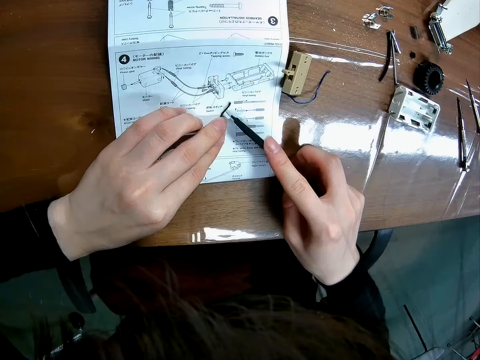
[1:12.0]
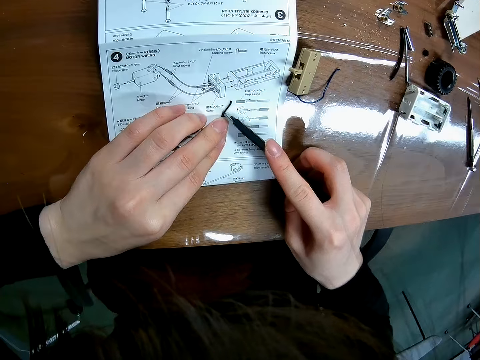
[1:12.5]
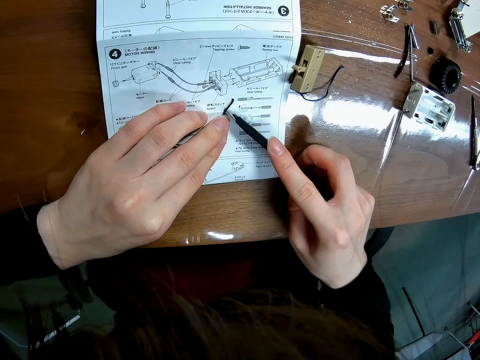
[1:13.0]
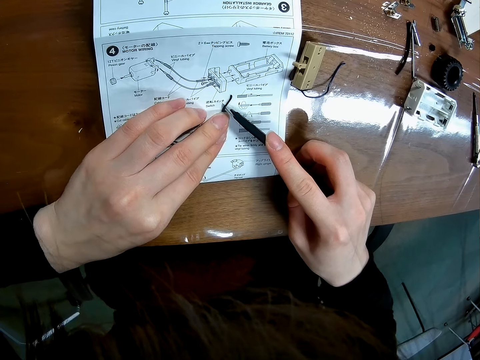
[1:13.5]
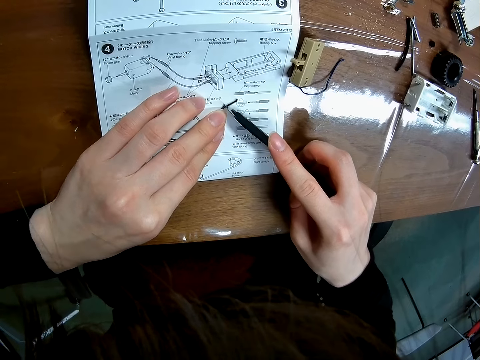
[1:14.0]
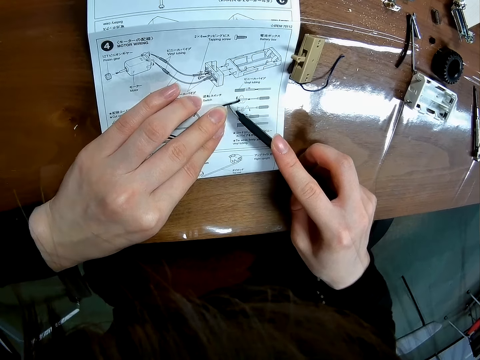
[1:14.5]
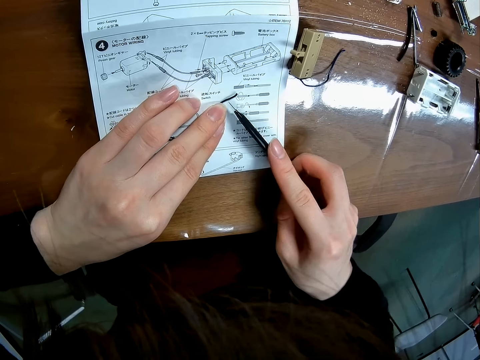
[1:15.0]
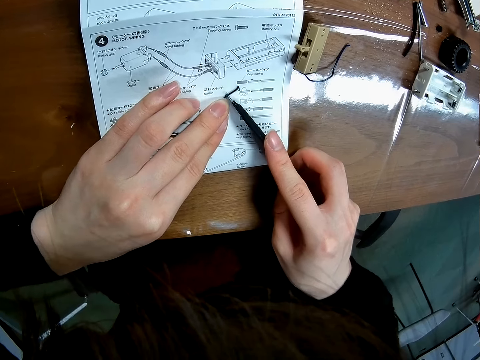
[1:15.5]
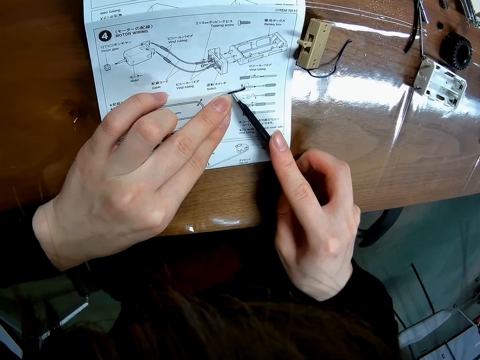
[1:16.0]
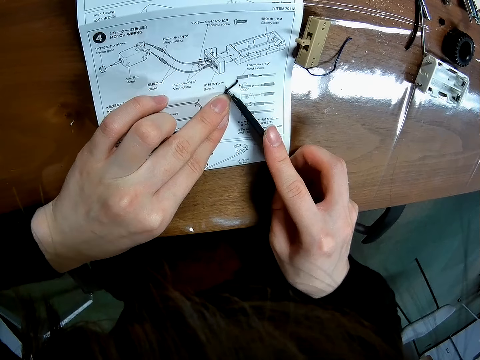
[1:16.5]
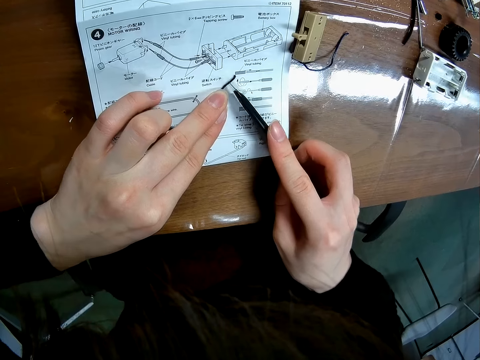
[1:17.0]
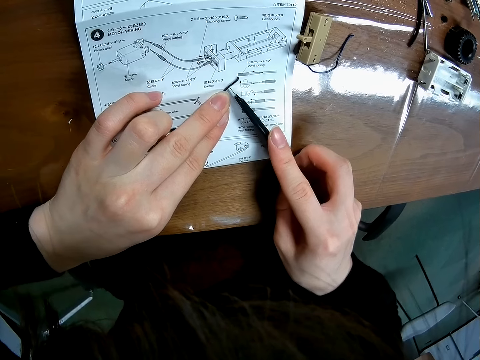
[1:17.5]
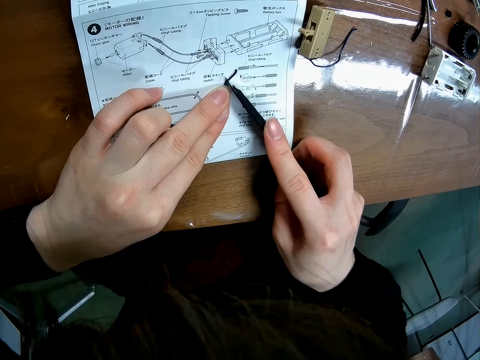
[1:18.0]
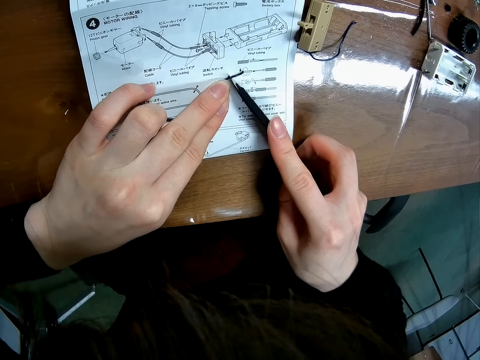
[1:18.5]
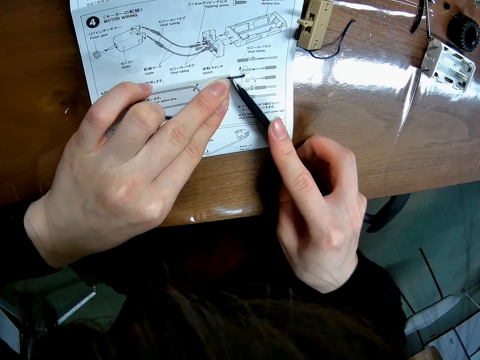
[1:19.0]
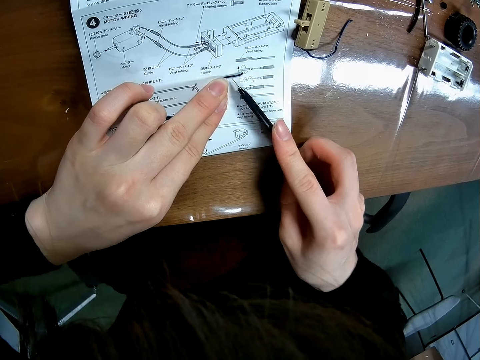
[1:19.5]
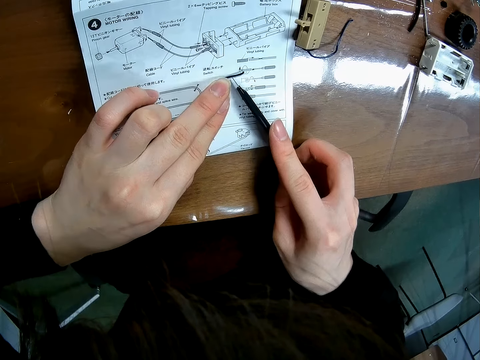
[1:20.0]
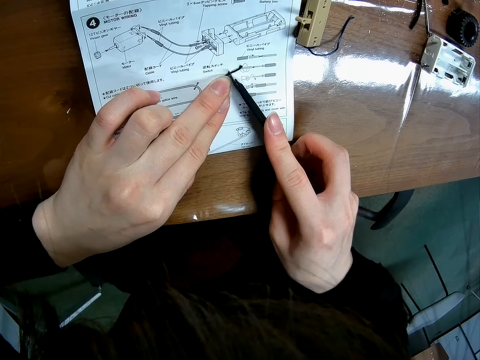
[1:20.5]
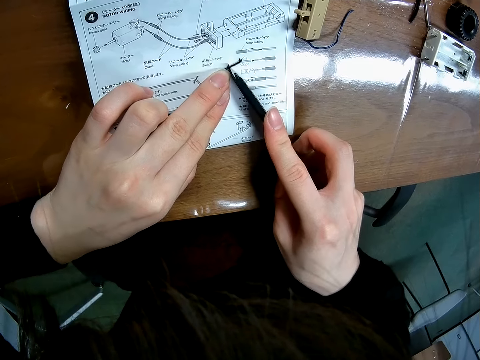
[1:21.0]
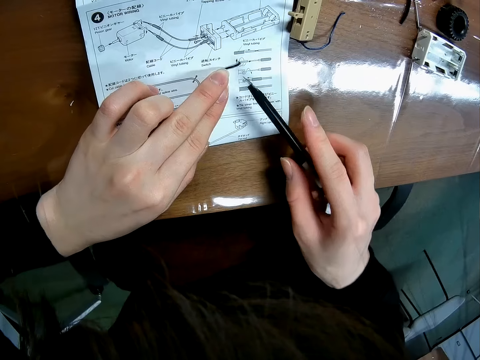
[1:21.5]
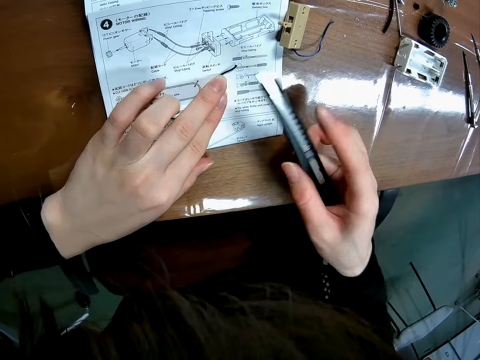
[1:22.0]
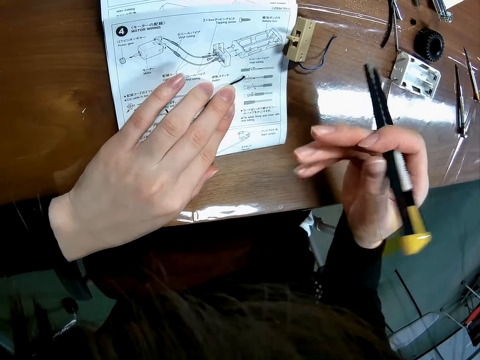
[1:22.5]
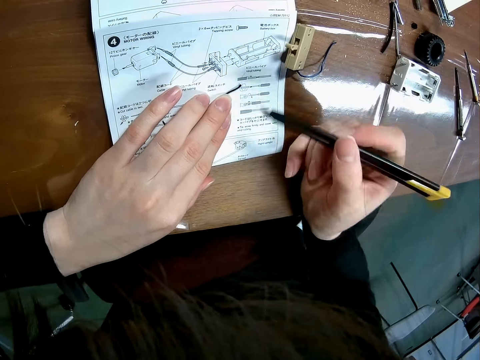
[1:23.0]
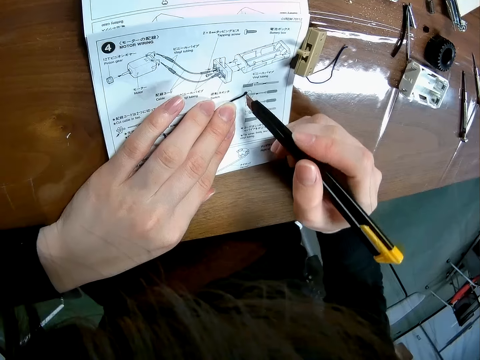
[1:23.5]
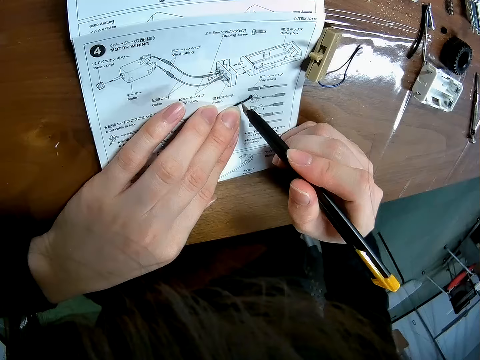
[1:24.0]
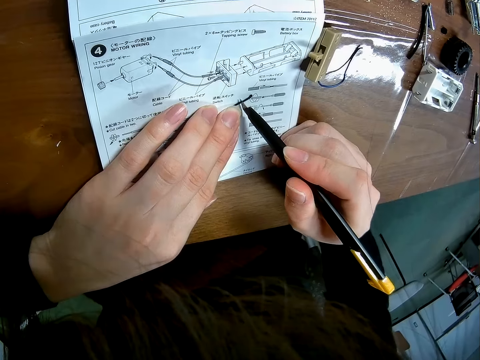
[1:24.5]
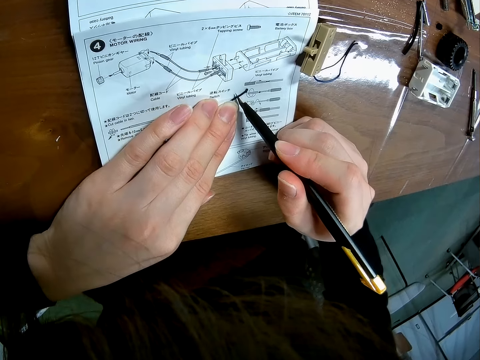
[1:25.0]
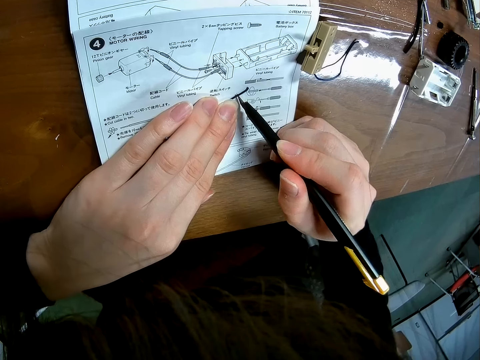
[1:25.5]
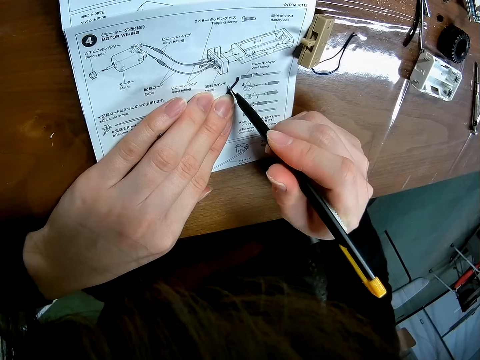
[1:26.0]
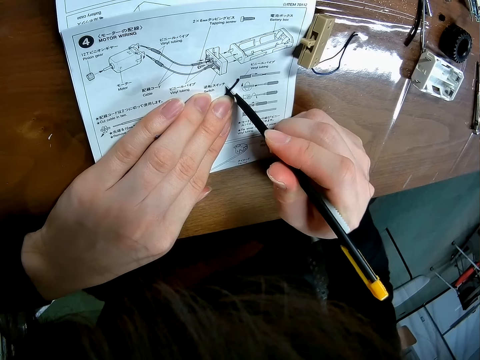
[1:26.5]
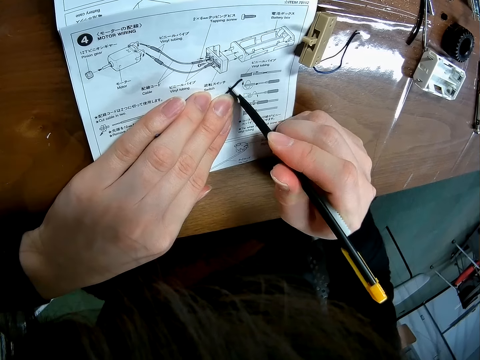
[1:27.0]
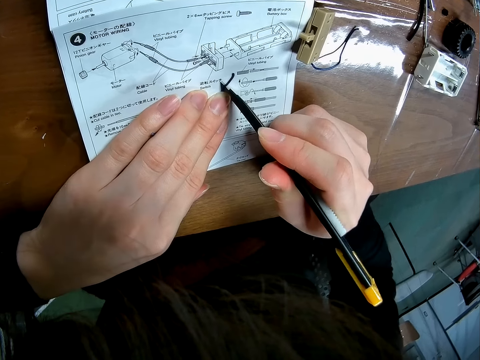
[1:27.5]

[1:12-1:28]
The camera wearer cuts the wire with the blade. They adjust the utility knife. They cut the wire.

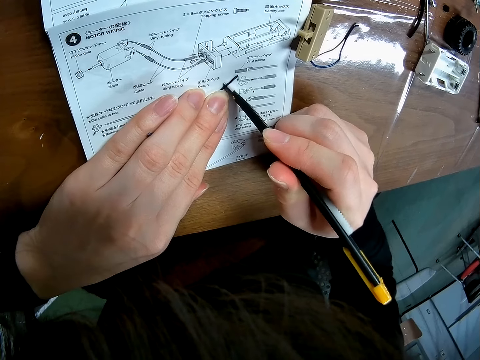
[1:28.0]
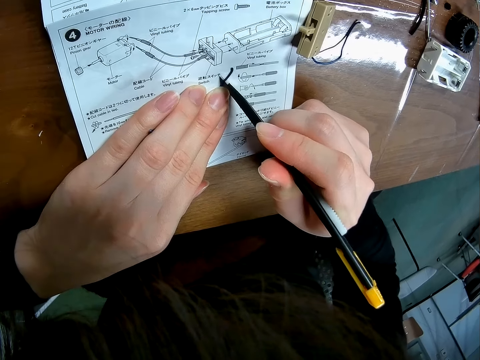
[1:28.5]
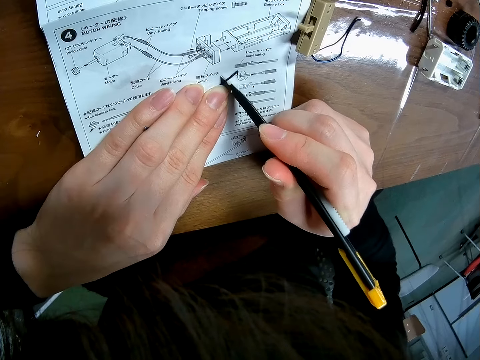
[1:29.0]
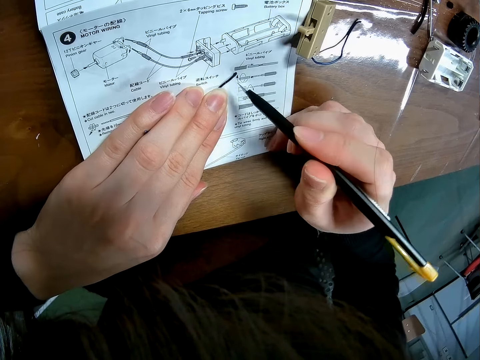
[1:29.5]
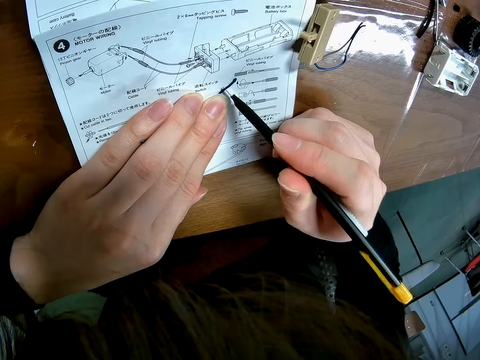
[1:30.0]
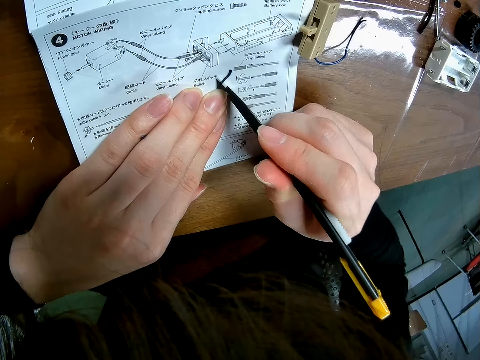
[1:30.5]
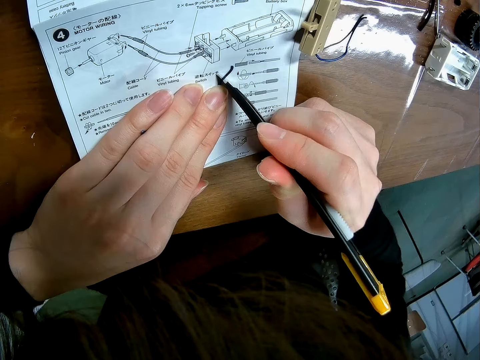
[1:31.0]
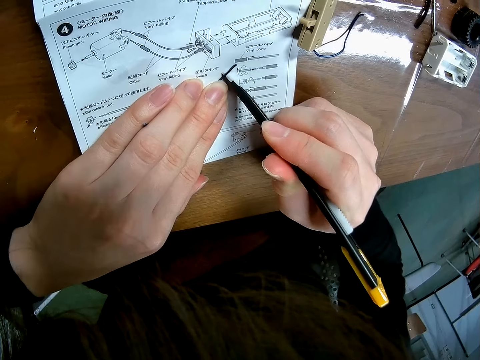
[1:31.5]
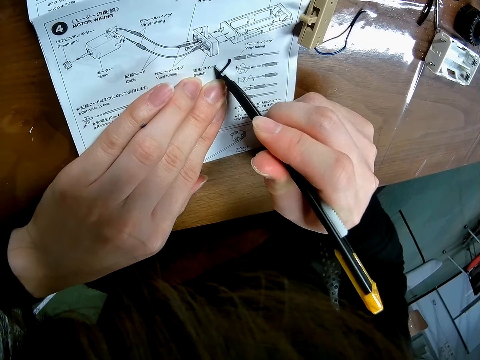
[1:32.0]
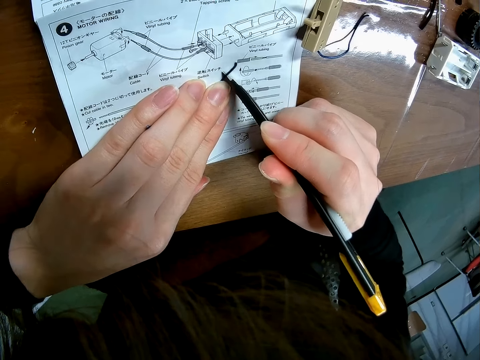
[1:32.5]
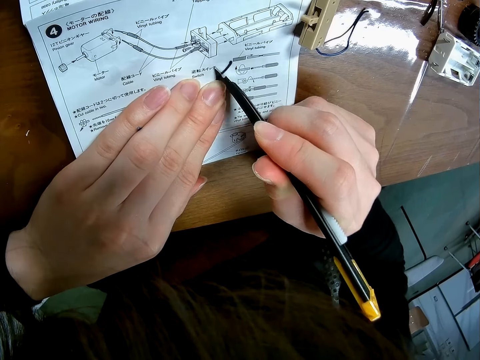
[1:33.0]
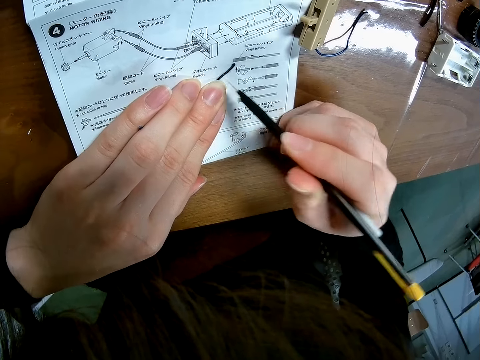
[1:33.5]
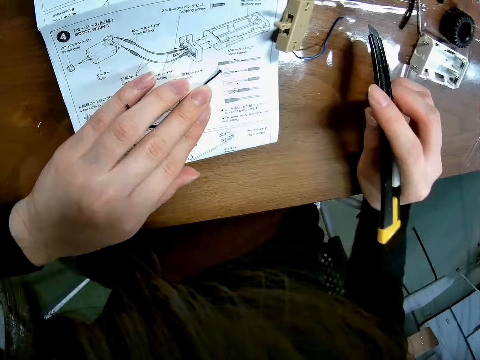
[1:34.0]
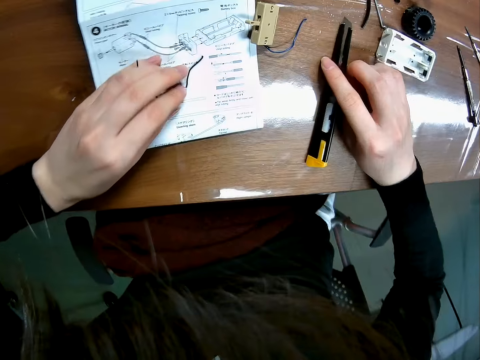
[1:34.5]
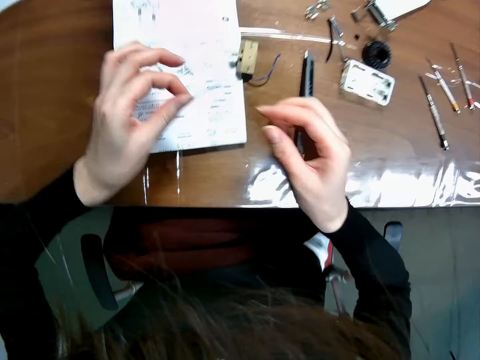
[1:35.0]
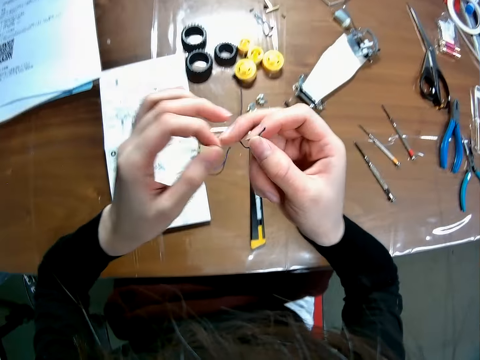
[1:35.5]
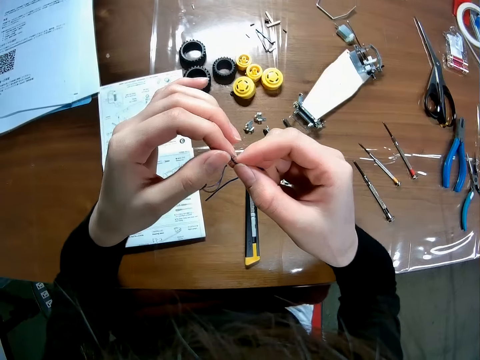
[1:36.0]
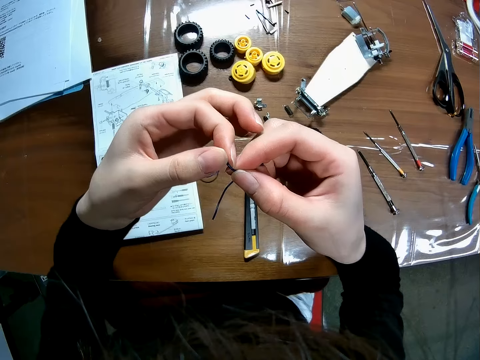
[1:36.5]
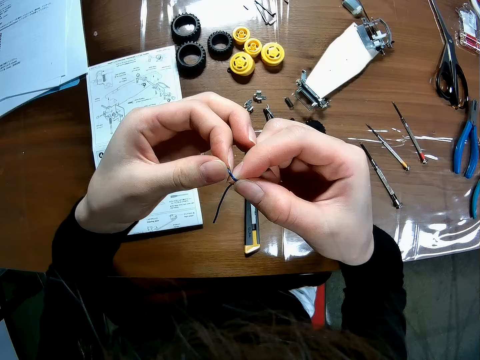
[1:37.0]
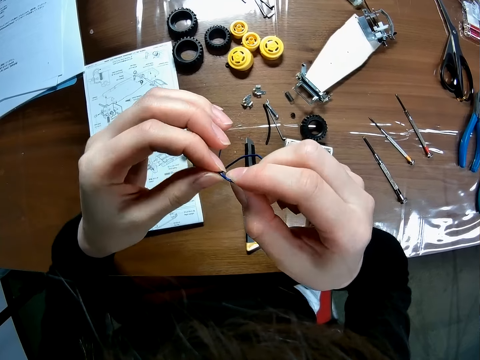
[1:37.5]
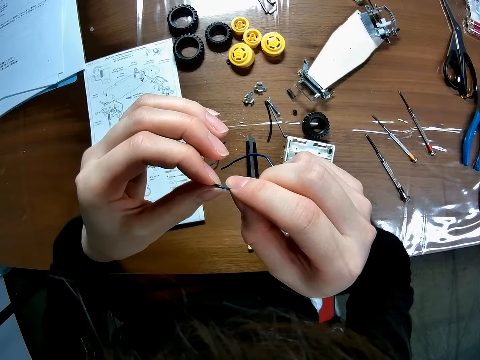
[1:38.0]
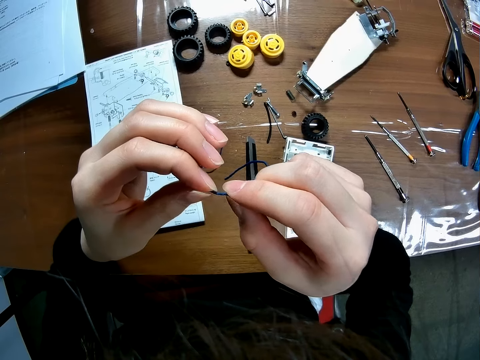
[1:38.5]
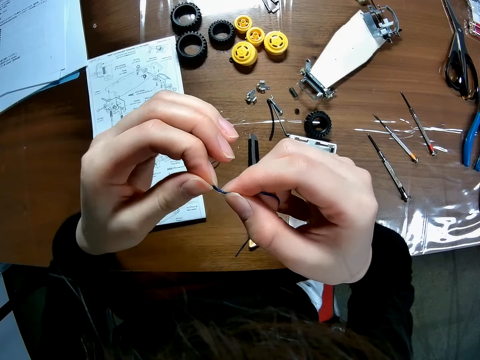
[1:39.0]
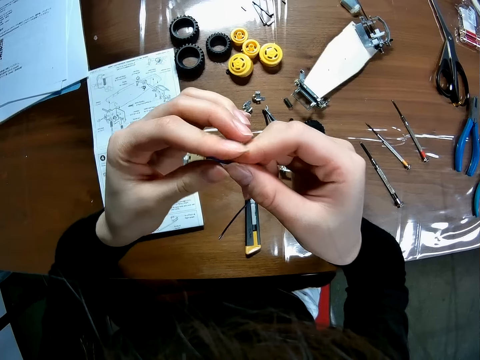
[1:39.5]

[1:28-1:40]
The camera wearer drops the black case blade or utility knife on the table. He picks up the wire from the paper on the table. He adjusts the wire in his hands.
